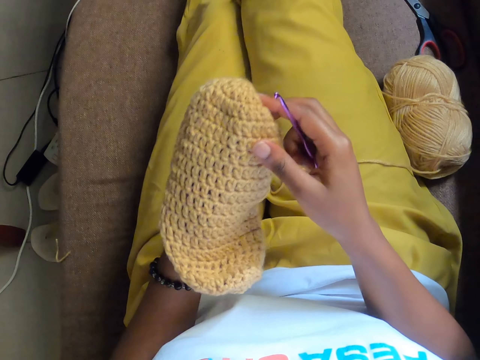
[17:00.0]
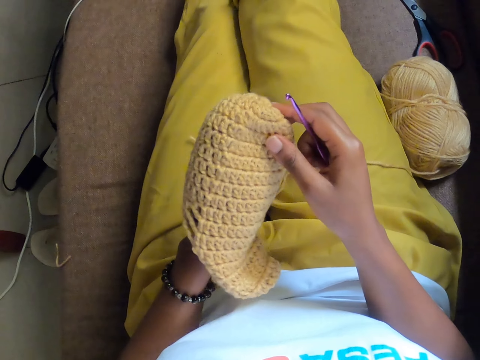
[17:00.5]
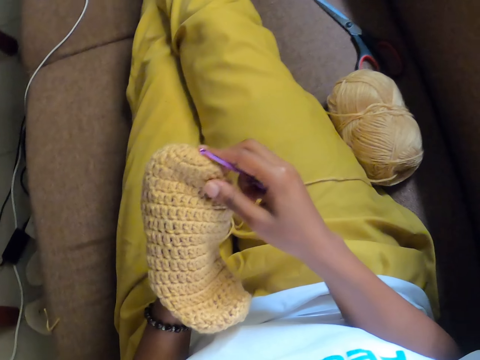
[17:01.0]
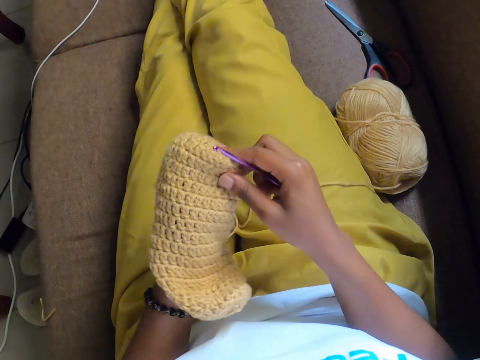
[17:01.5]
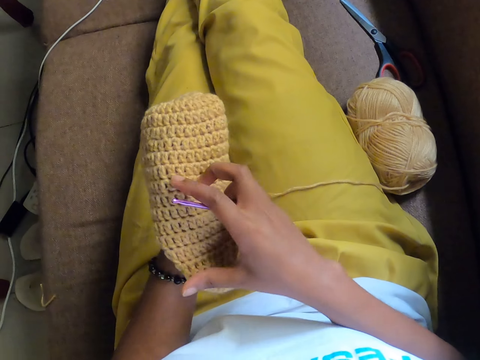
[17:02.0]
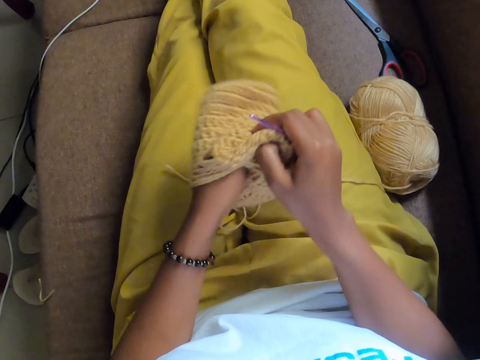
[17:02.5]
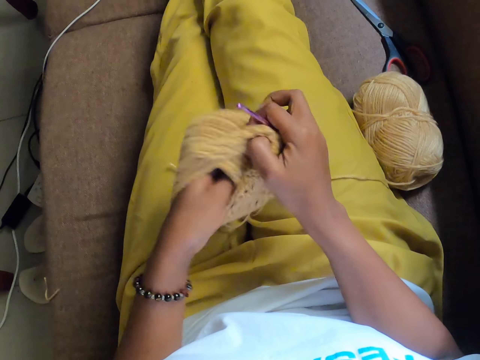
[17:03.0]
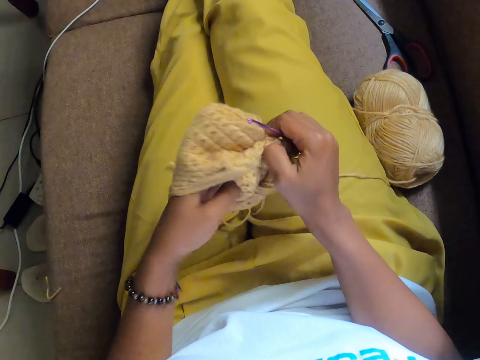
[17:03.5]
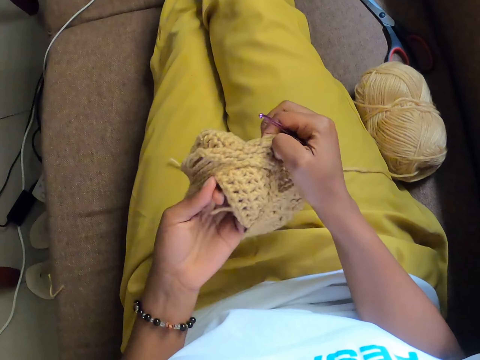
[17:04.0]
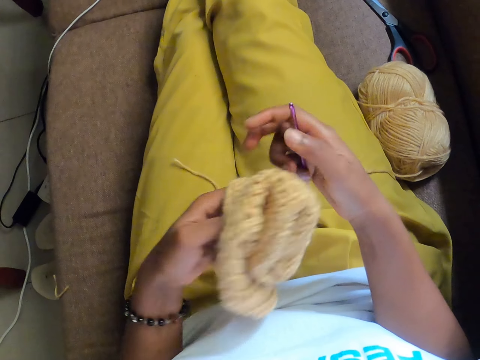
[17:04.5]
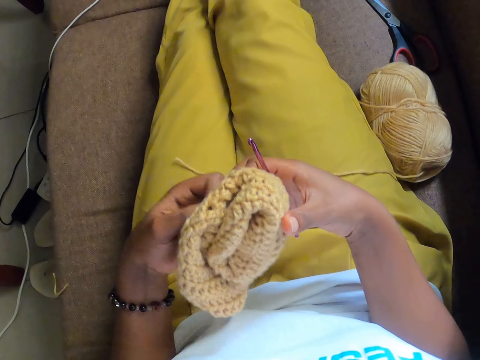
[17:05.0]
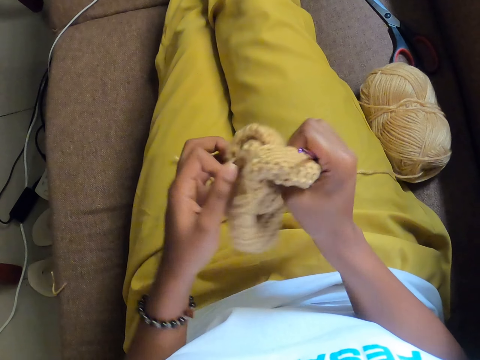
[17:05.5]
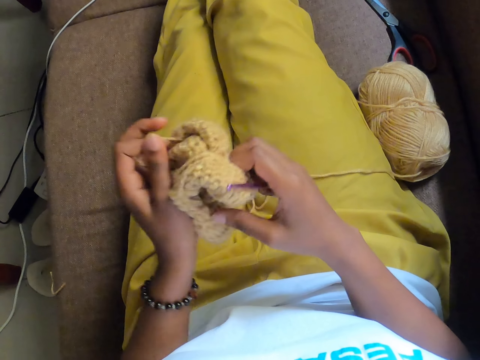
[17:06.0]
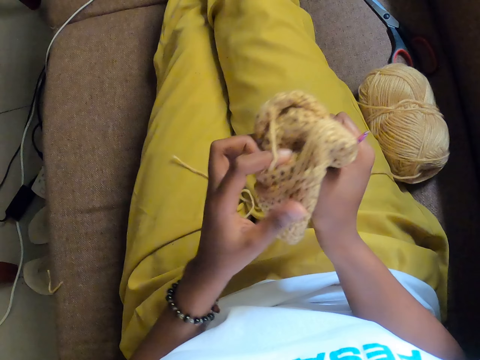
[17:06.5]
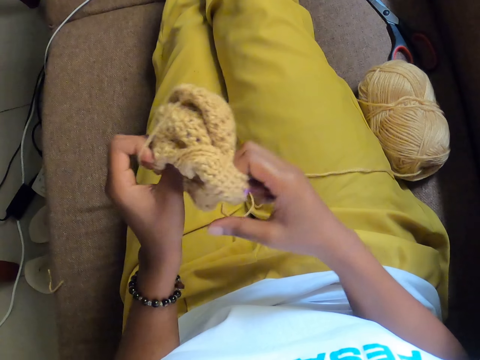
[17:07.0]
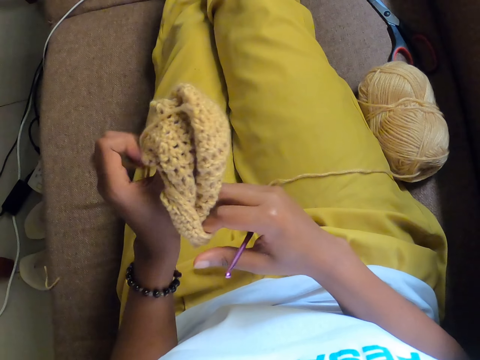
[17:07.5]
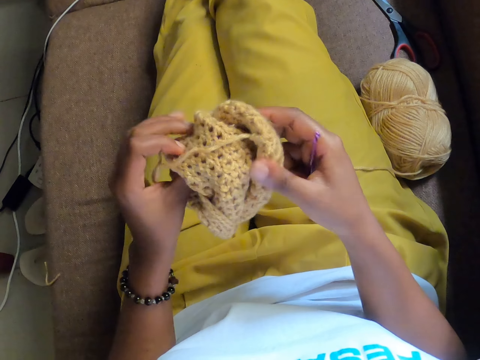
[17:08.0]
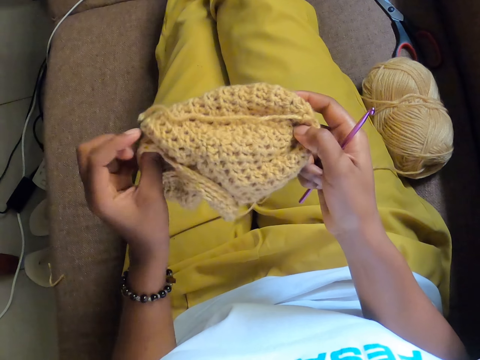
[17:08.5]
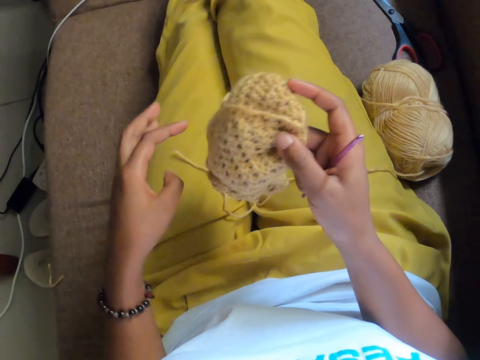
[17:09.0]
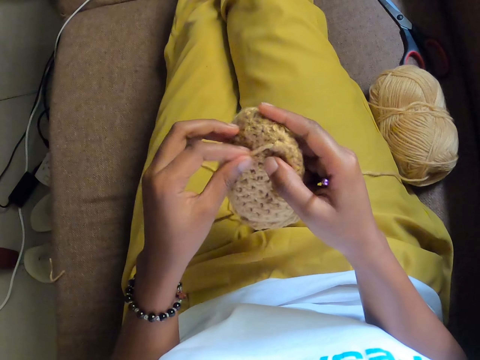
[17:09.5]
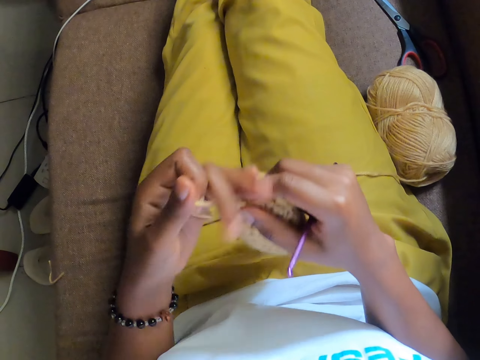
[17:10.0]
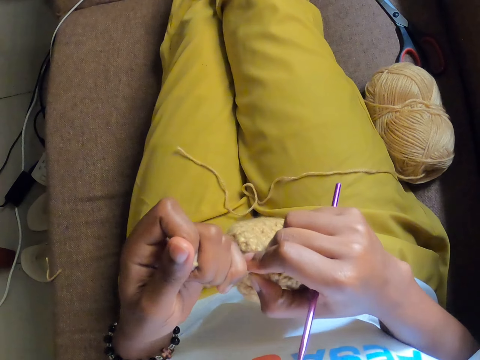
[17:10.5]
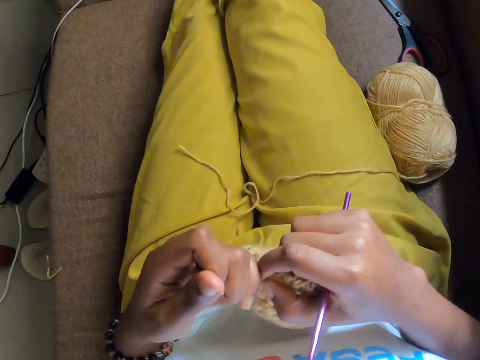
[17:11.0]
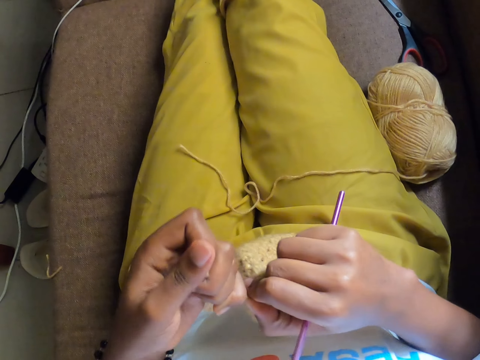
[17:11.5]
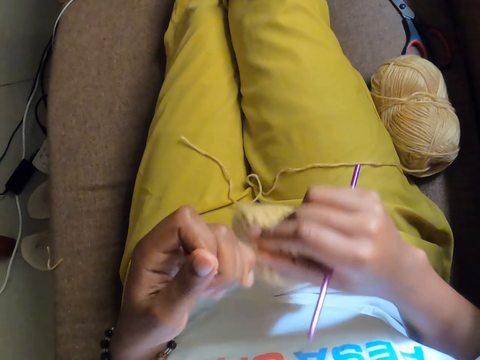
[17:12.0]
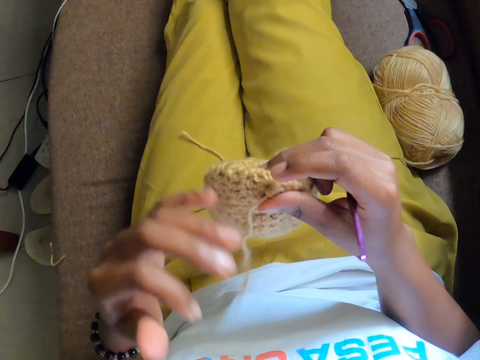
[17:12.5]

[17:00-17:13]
The camera wearer flips the crocheted yarn inside out with both hands. She pulls the wool on the crocheted yarn with her left hand.

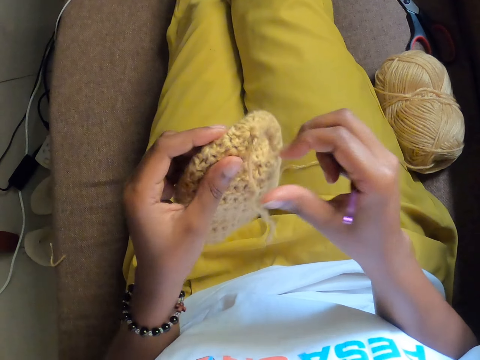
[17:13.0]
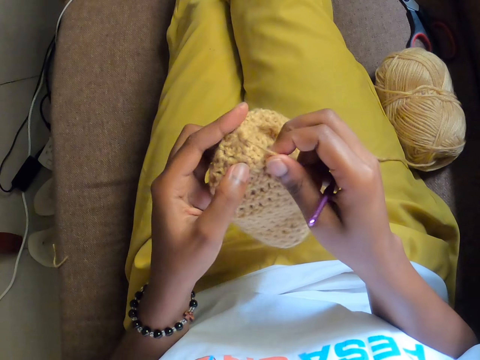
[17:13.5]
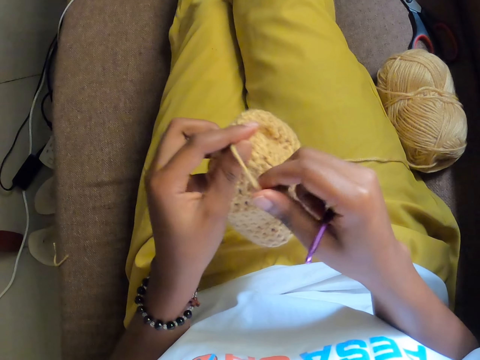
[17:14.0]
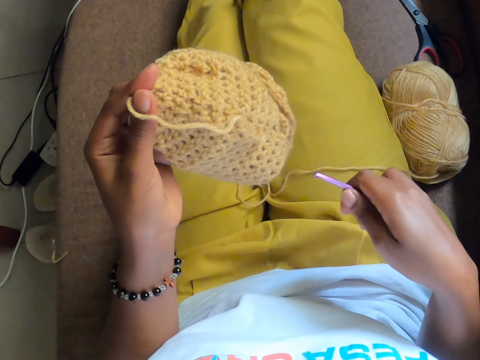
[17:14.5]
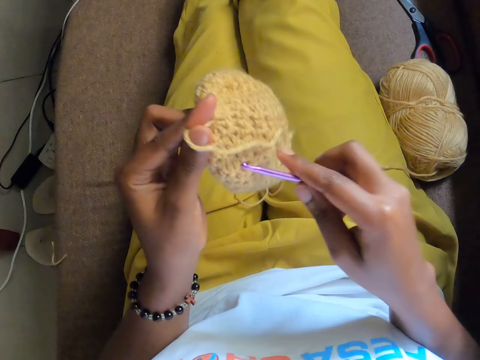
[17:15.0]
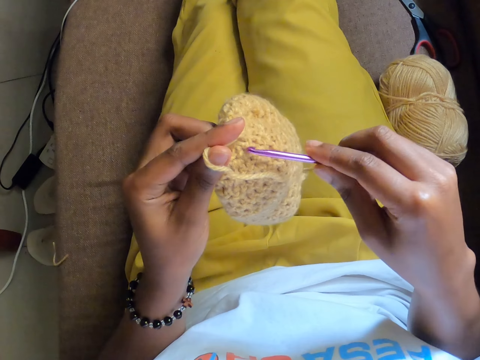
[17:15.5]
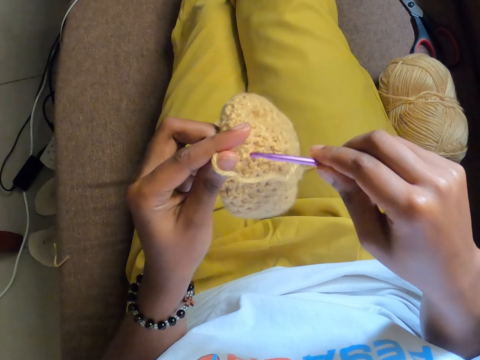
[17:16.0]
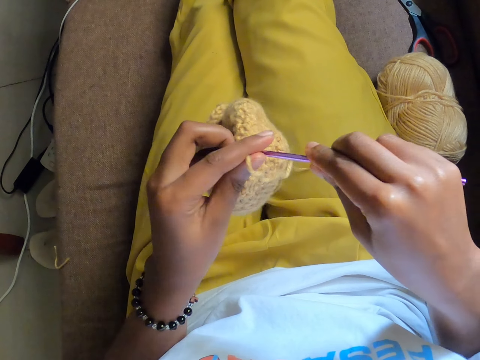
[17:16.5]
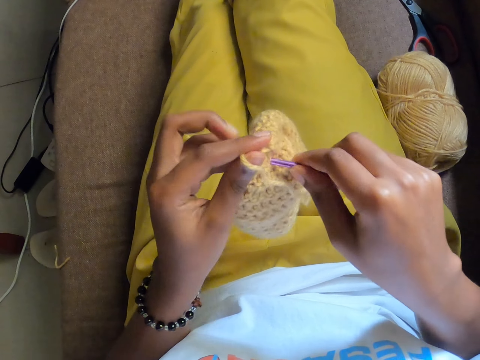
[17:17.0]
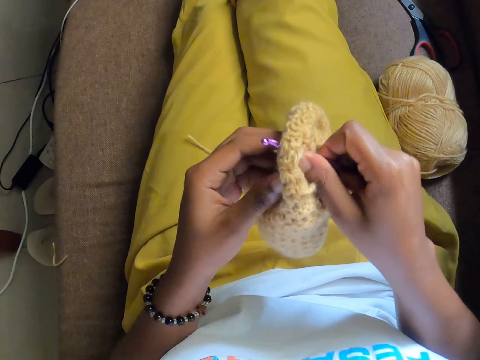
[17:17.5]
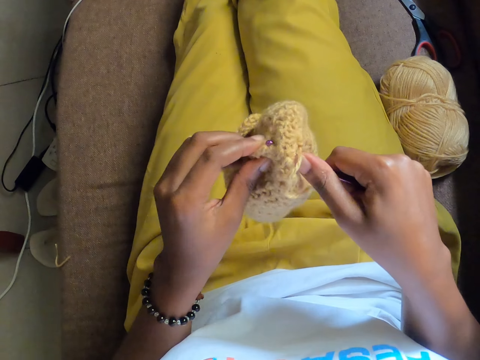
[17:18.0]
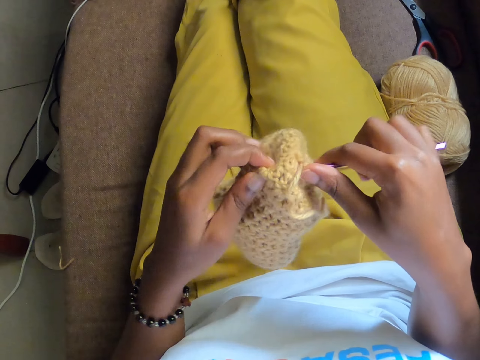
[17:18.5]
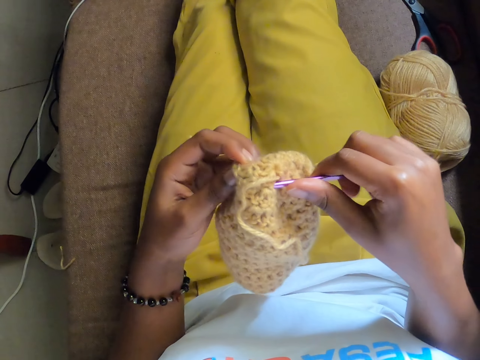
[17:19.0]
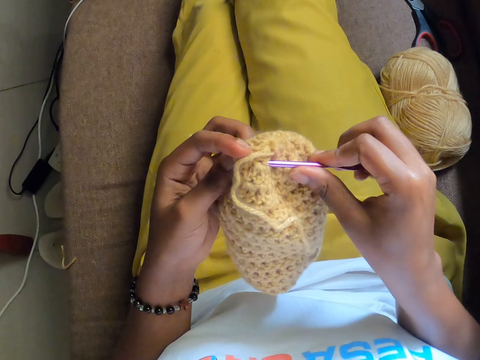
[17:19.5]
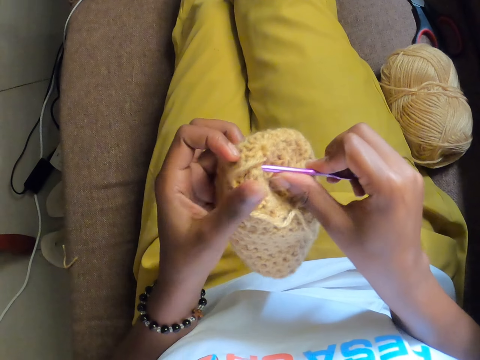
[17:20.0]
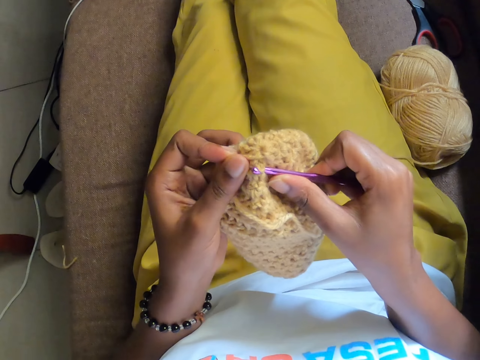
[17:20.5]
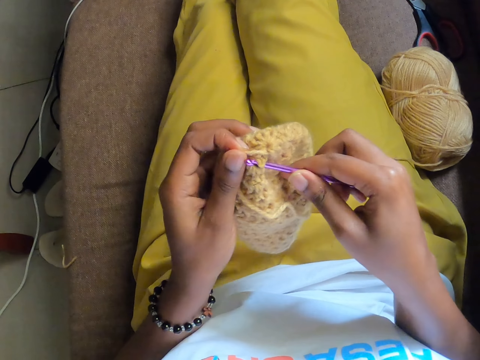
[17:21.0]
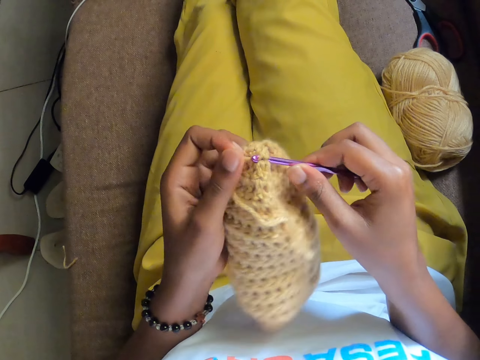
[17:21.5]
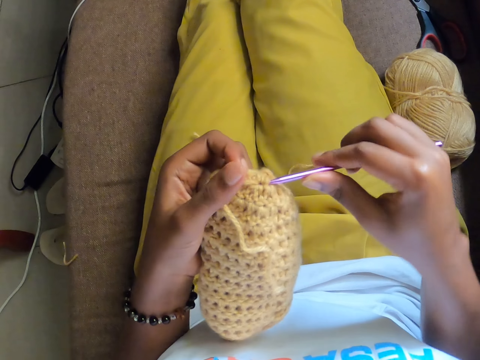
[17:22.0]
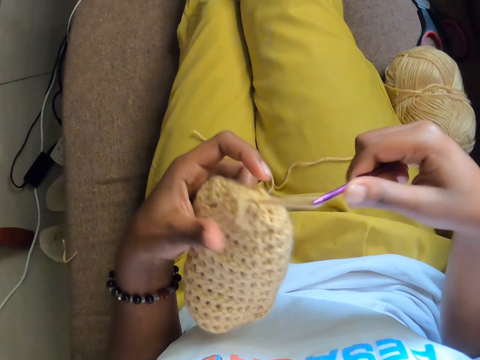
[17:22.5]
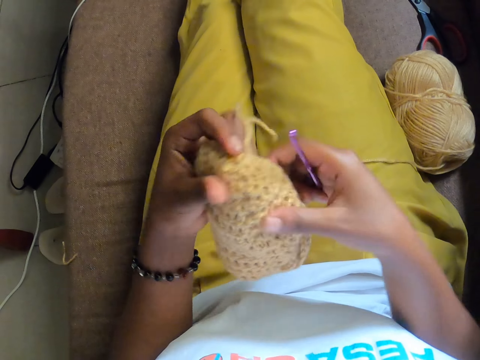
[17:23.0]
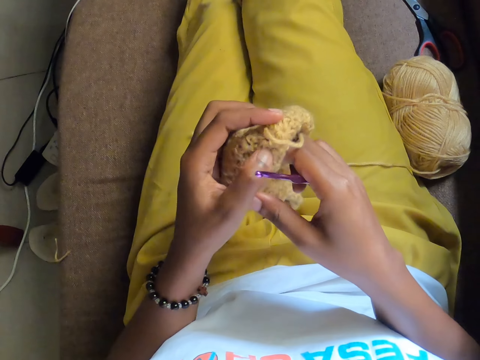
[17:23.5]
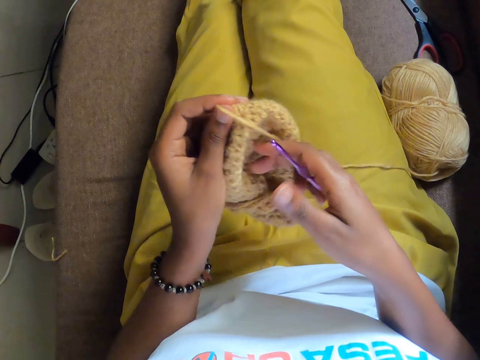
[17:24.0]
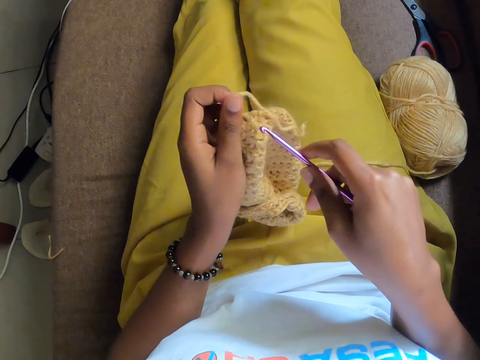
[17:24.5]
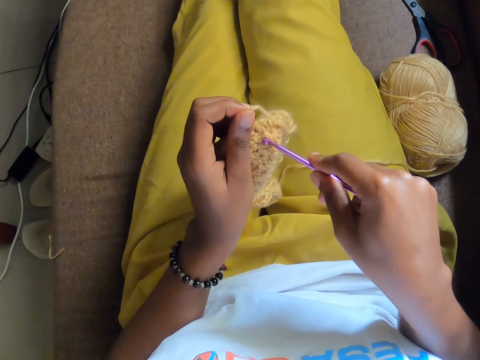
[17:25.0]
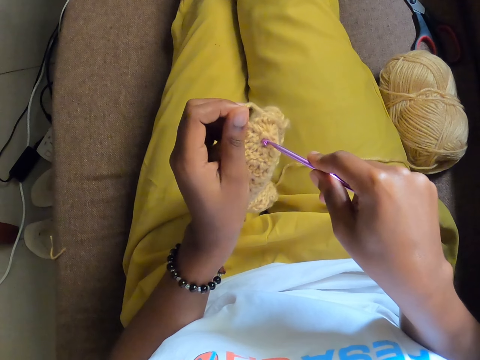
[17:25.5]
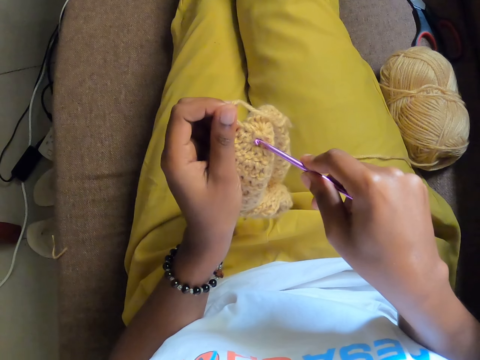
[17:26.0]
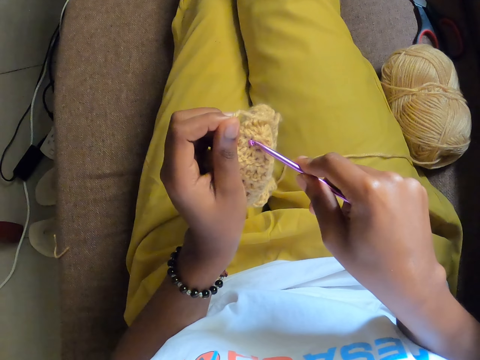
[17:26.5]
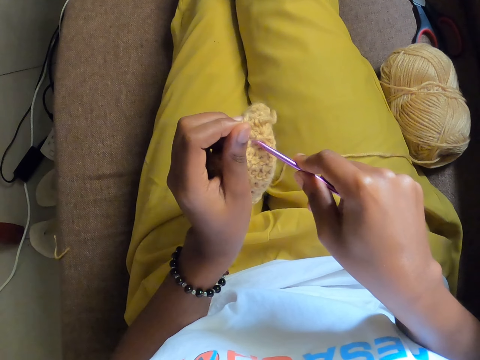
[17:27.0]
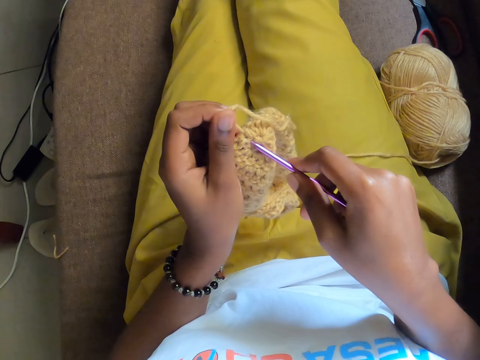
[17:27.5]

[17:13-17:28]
The camera wearer looks at the crochet cloth. She crochets the crocheted yarn with the knitting hook in her right hand.
